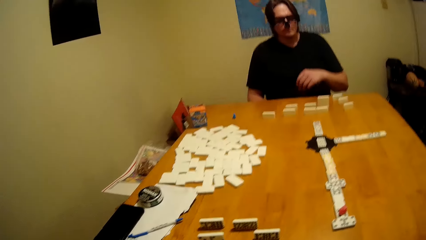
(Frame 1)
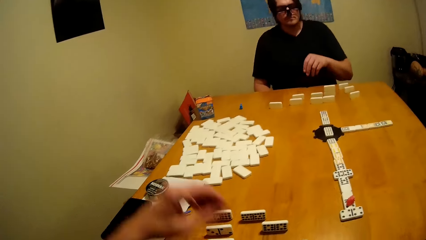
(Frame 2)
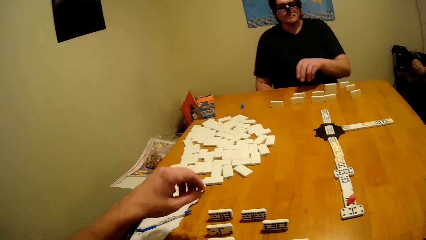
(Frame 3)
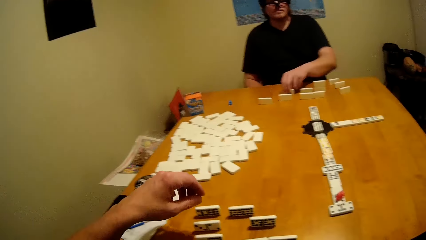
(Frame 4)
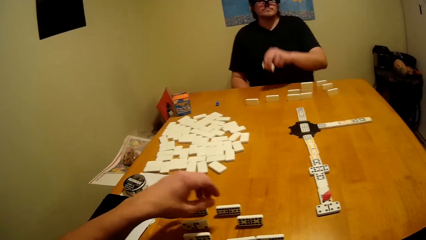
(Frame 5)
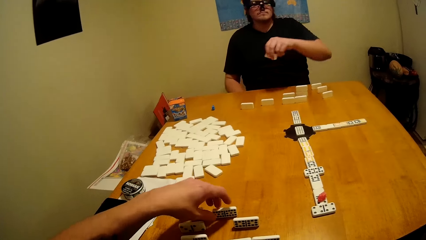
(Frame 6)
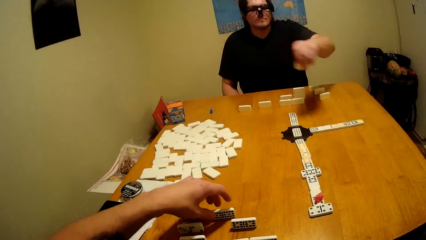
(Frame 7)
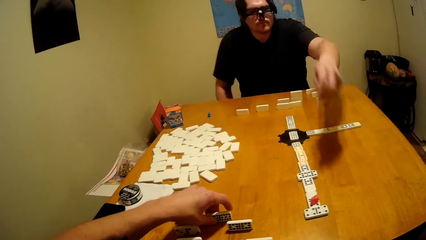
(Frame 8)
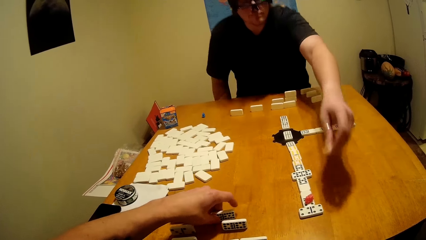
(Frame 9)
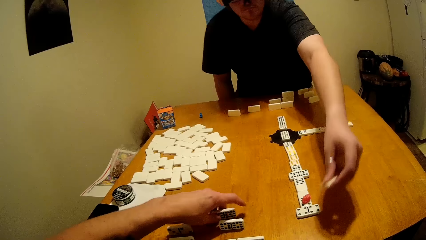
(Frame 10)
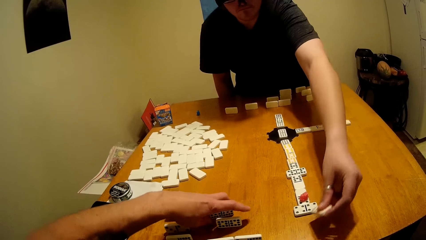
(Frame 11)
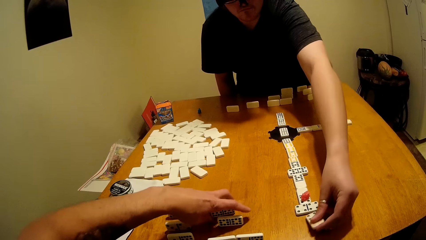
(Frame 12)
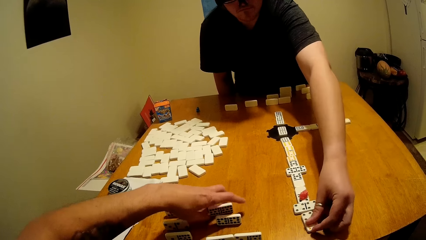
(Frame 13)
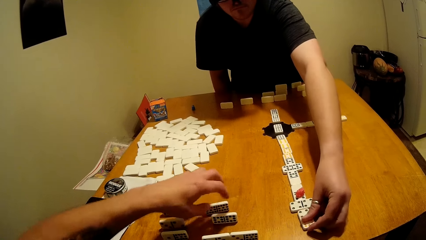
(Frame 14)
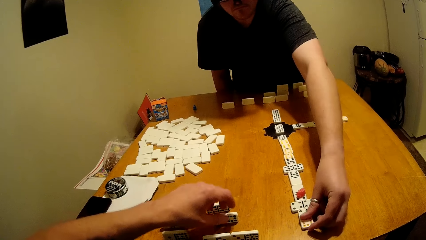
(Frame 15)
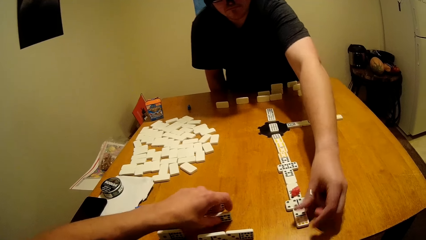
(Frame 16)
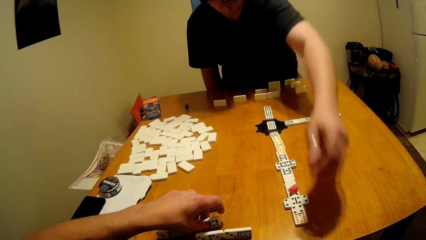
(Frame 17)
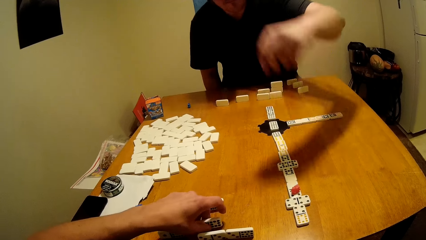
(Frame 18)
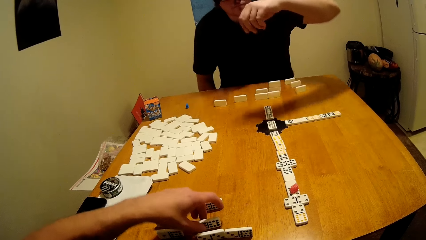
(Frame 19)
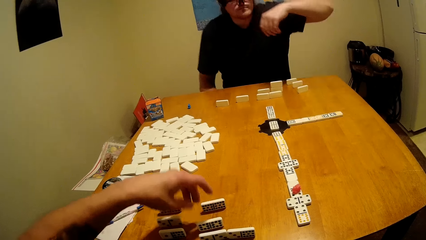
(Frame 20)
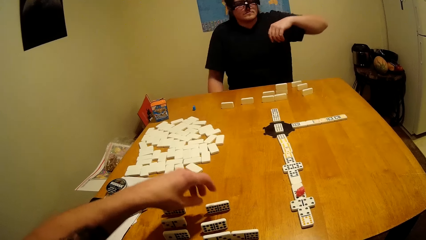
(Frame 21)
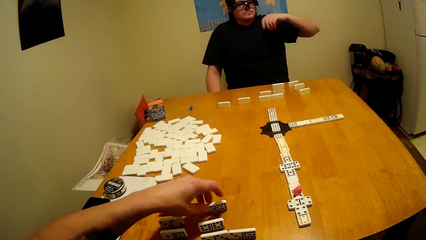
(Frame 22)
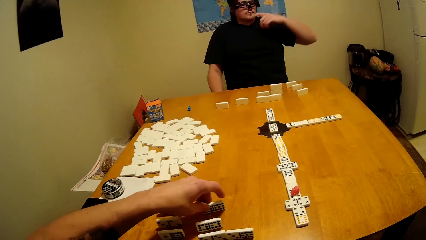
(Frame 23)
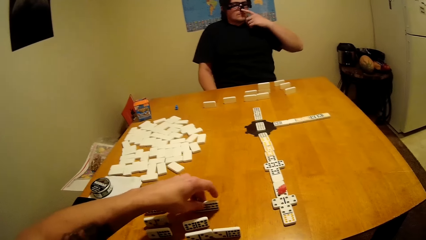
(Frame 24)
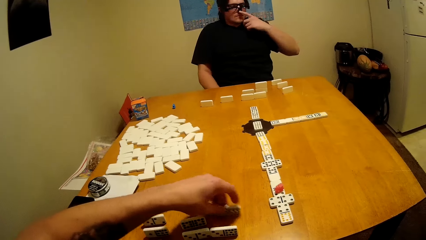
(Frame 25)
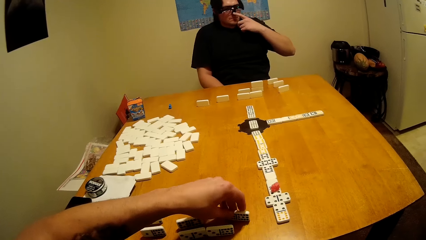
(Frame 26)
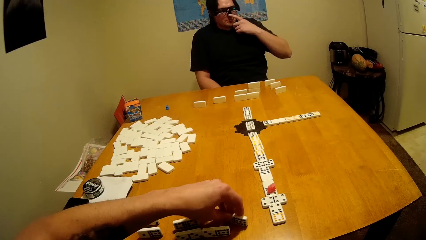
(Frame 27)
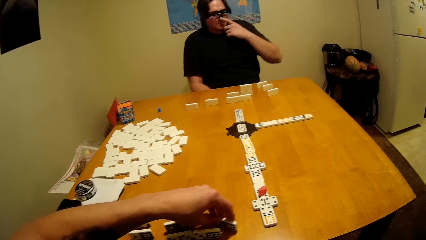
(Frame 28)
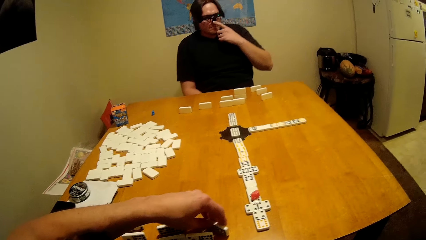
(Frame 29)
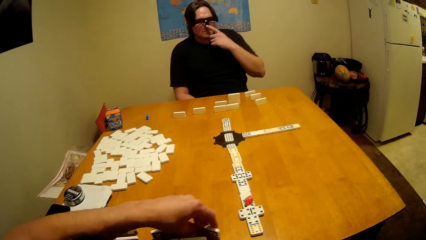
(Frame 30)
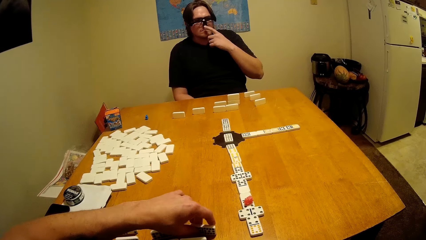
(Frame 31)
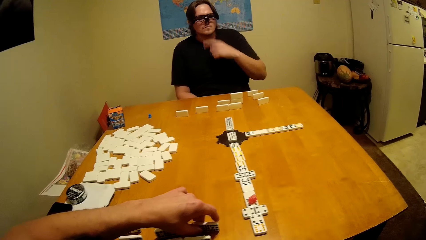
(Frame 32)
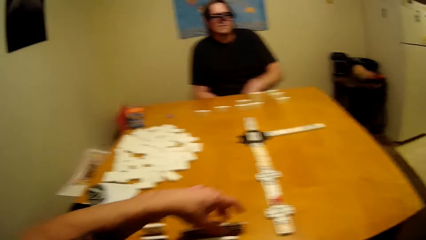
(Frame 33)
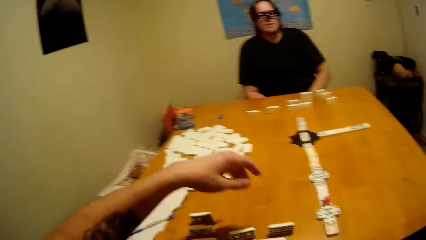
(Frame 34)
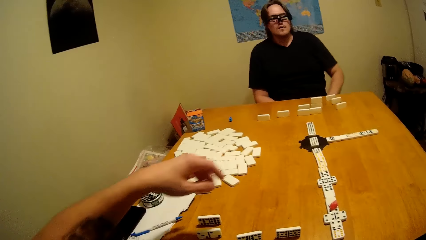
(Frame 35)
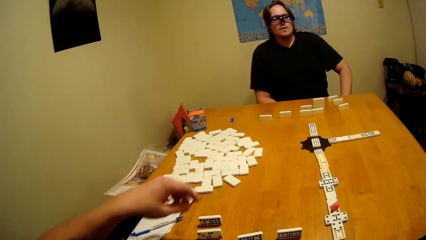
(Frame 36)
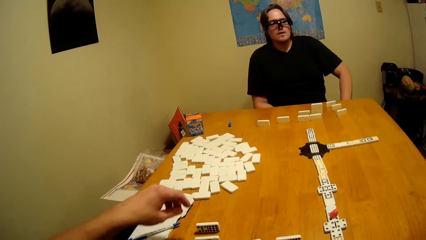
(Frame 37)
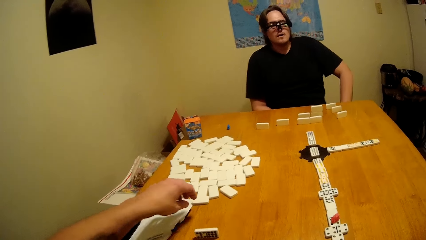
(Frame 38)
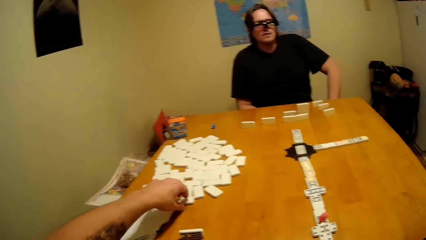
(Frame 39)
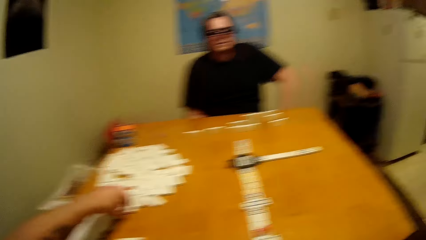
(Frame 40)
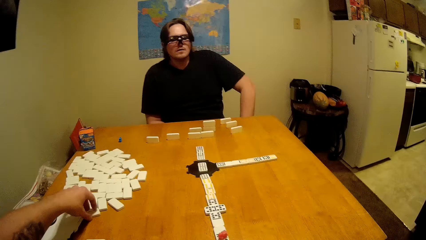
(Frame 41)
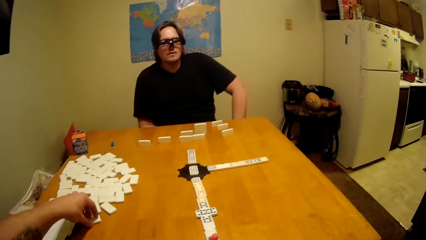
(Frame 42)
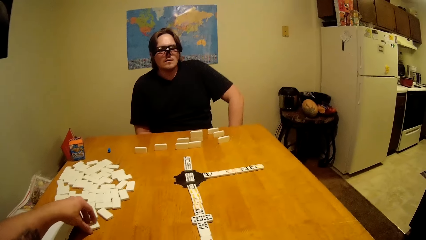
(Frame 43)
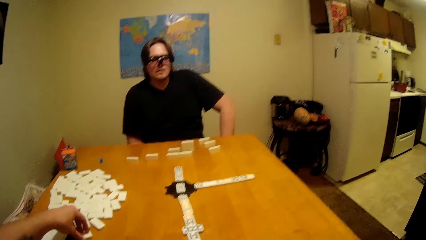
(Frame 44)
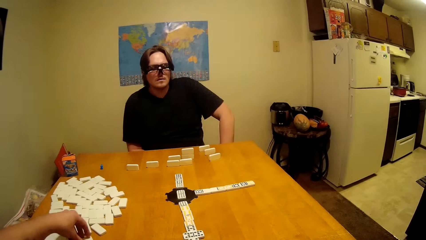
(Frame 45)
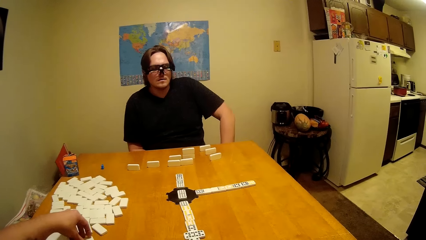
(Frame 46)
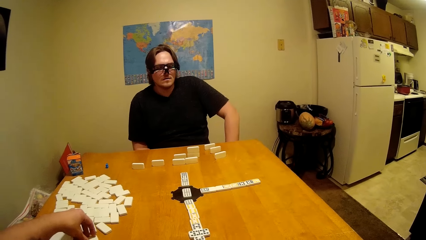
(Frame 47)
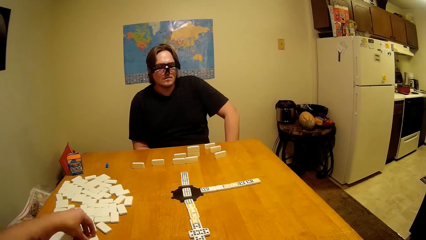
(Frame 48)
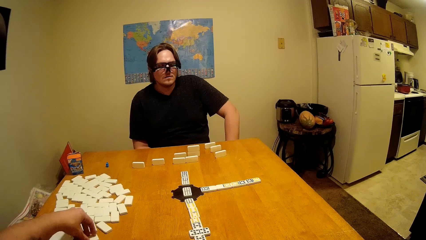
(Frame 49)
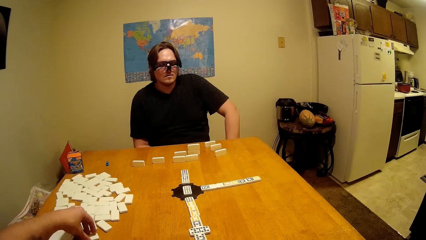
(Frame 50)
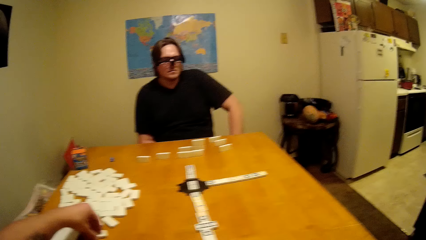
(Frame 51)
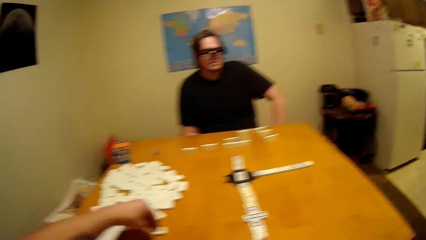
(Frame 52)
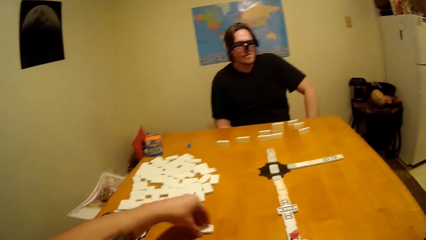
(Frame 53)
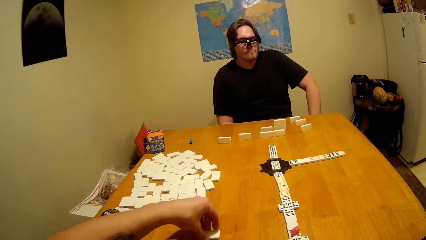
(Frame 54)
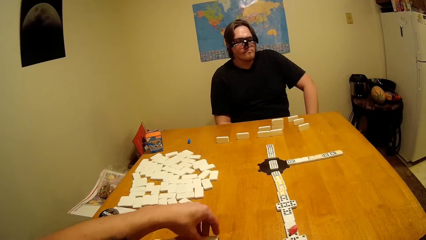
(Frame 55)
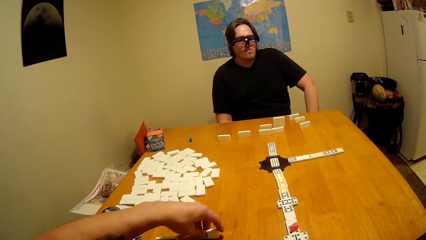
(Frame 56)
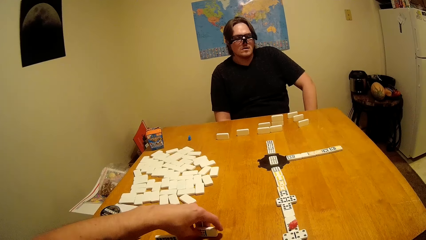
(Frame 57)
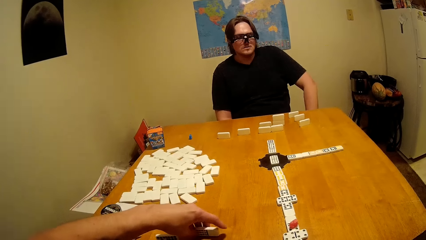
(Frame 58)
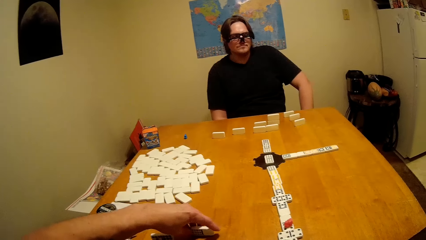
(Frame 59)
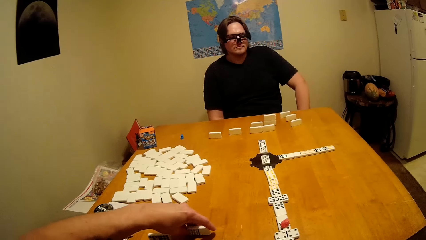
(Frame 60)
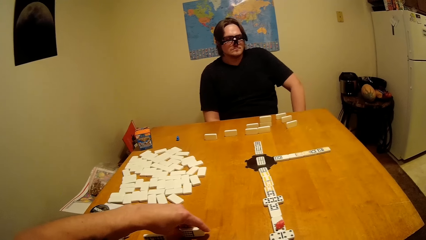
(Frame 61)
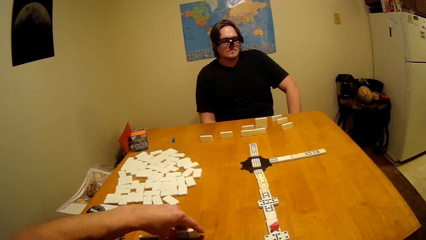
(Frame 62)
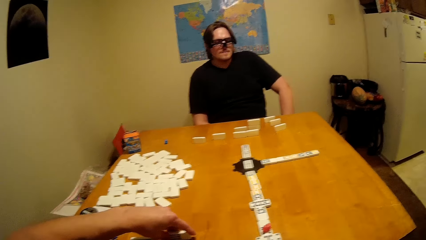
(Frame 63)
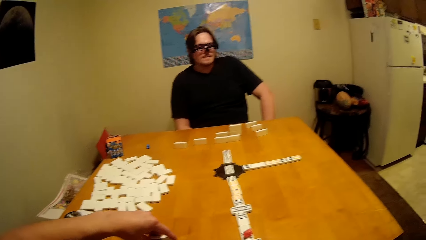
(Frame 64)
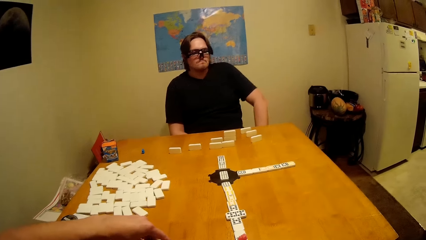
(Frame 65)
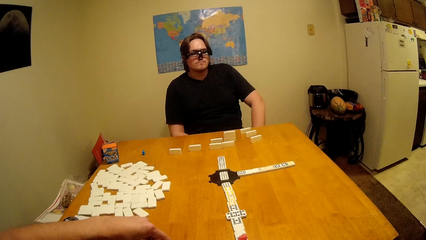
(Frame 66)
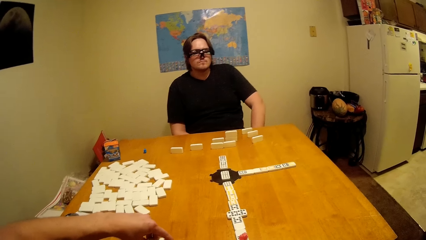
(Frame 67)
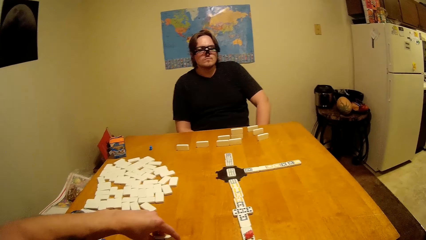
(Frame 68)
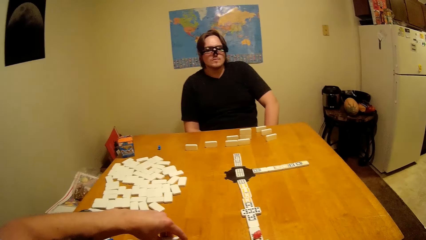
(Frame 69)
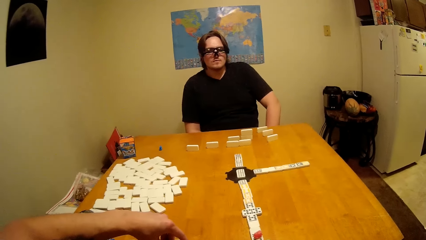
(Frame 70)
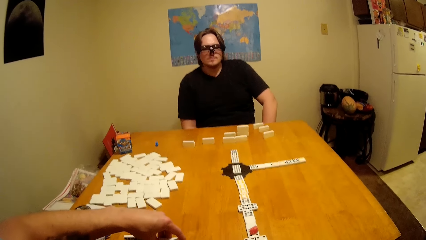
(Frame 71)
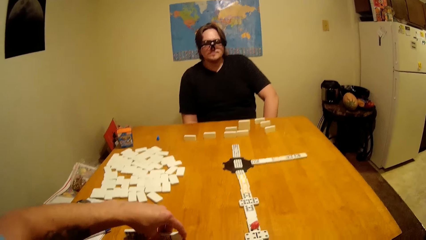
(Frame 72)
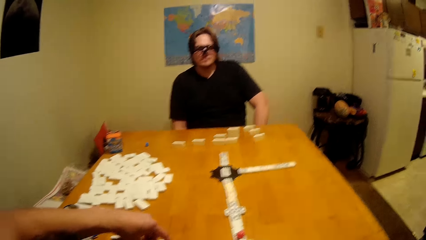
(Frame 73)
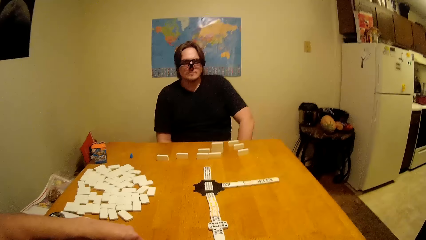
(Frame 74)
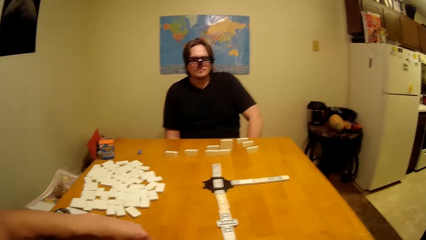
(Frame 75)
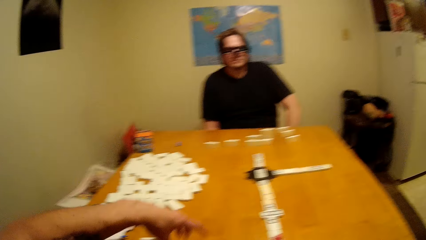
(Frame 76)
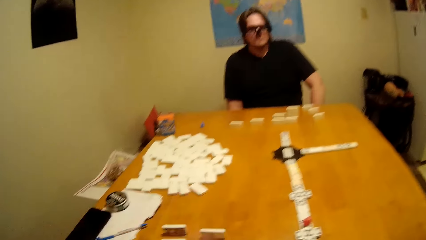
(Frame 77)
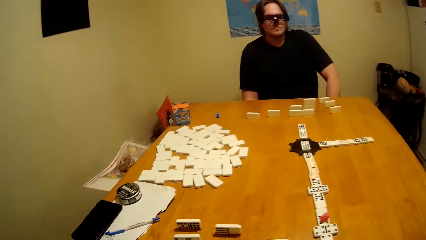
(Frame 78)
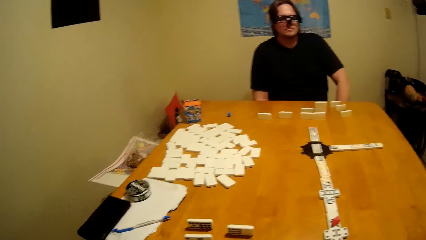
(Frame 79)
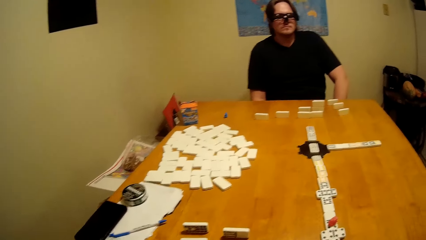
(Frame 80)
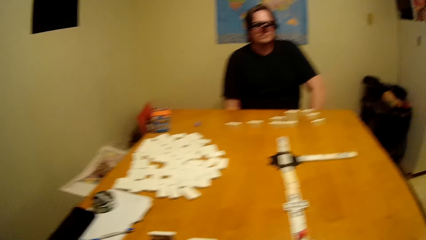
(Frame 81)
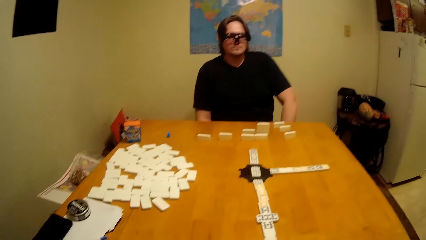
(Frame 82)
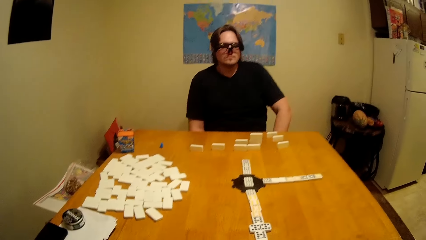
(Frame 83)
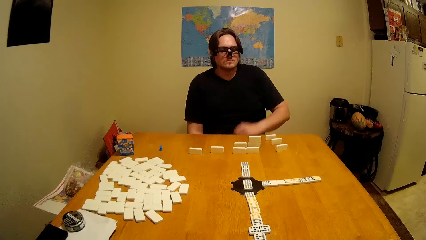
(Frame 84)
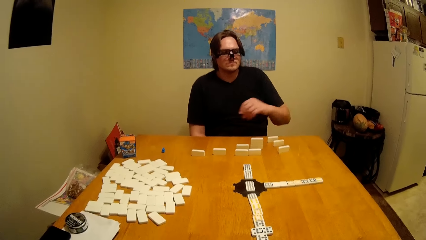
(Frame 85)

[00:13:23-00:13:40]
A person plays the dominoes game. The camera wearer plays.
